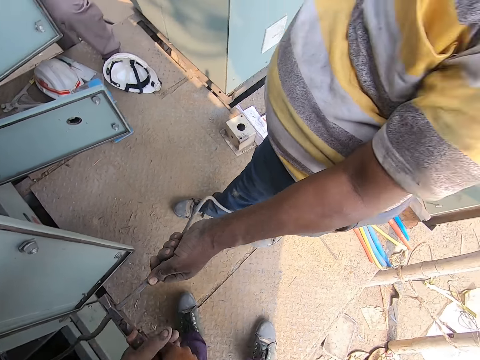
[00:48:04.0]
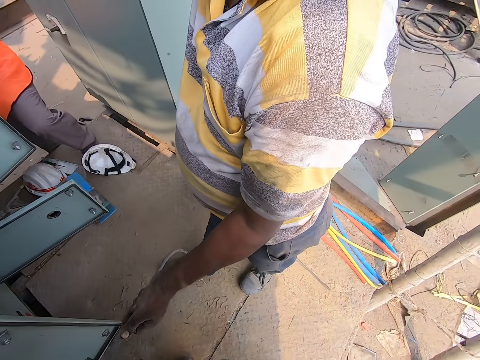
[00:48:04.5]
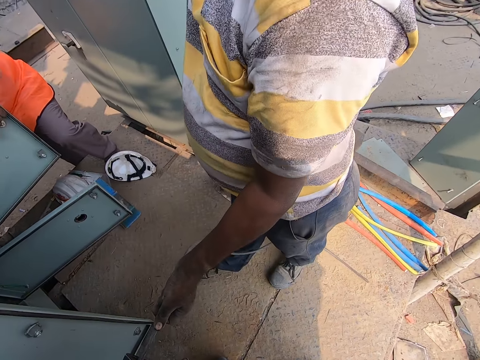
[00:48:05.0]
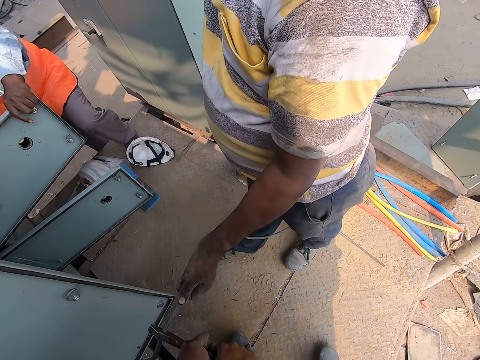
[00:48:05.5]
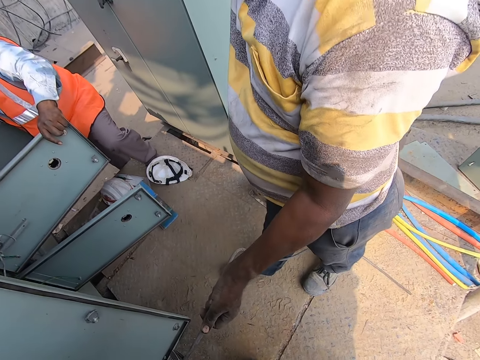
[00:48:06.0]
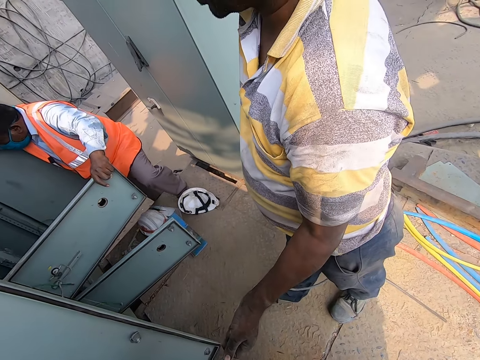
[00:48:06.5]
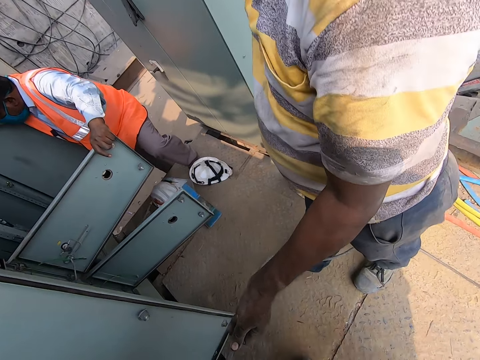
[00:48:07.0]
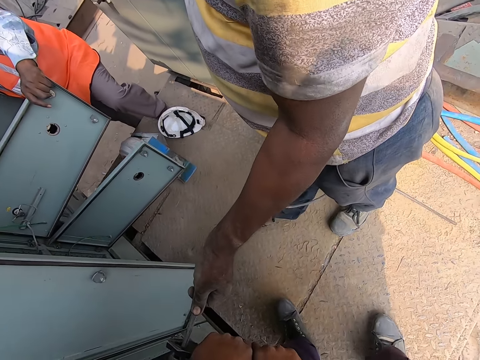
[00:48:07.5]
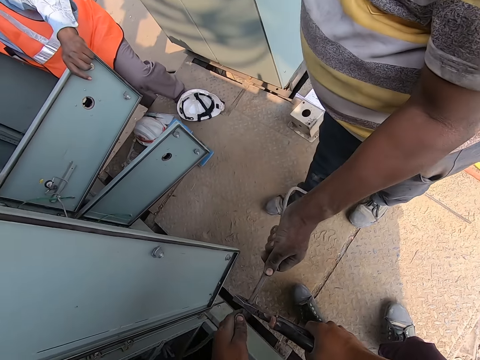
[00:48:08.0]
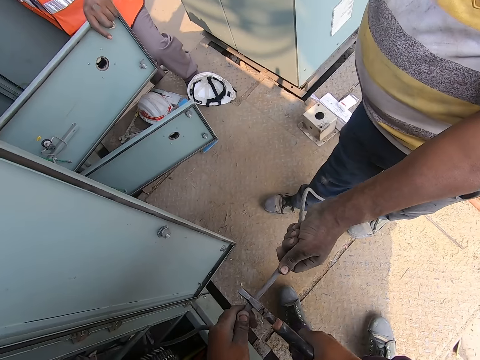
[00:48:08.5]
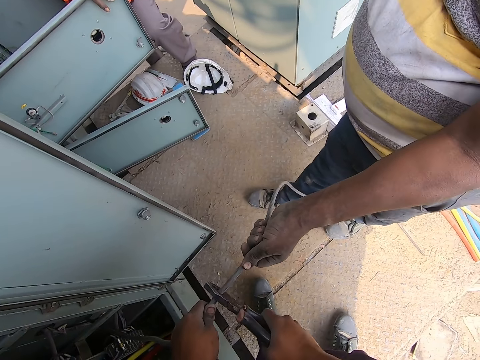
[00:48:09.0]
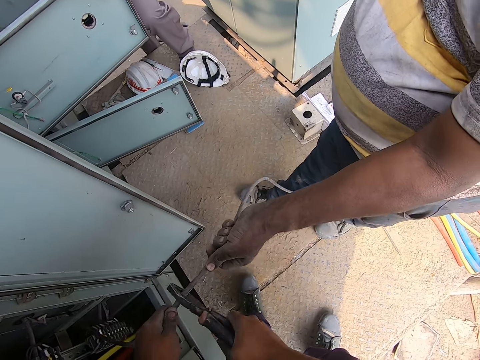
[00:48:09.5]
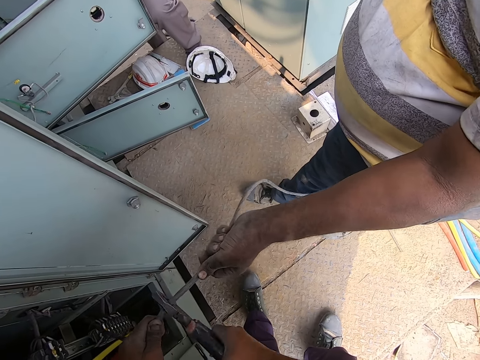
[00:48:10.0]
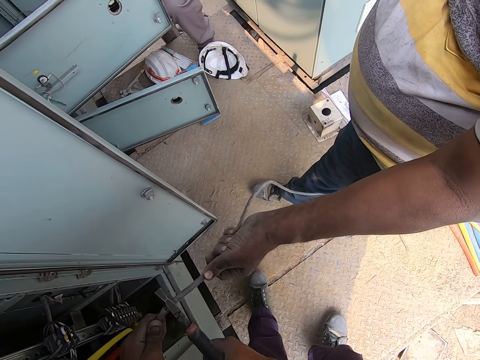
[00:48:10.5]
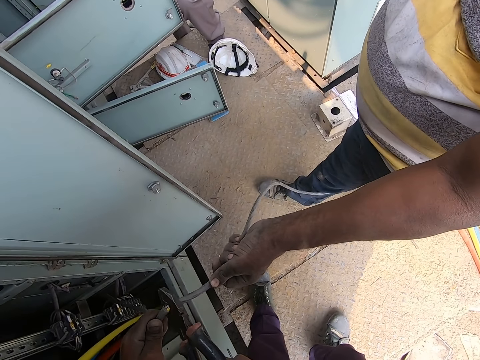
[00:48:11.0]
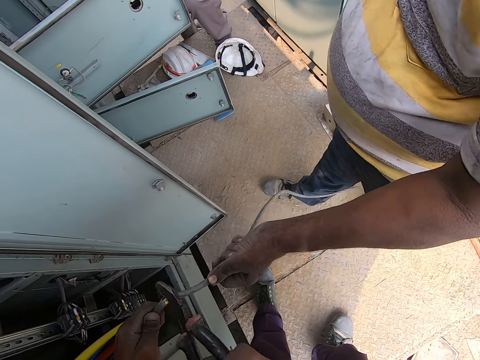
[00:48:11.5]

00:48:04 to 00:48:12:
A man holds the power box door with his left hand.

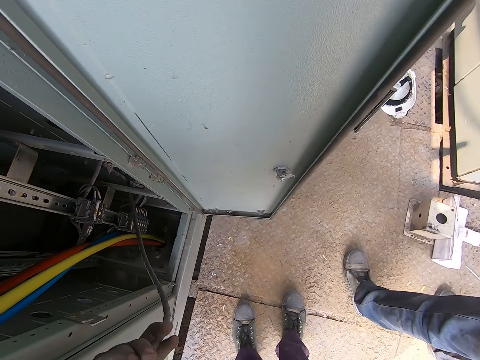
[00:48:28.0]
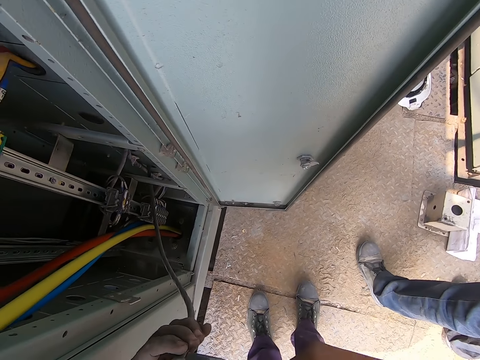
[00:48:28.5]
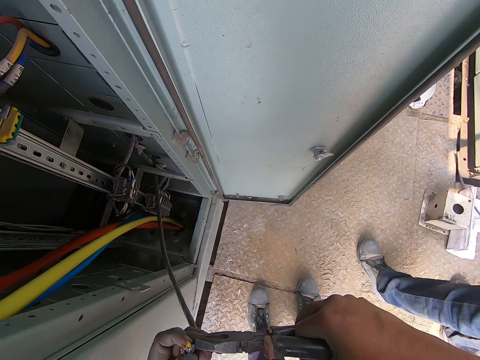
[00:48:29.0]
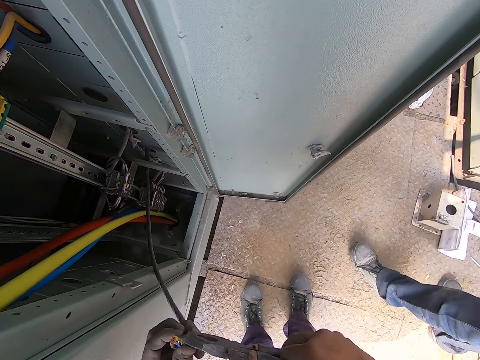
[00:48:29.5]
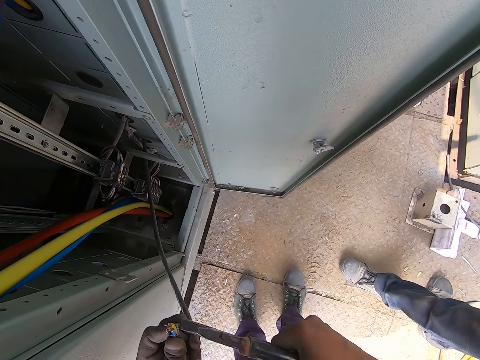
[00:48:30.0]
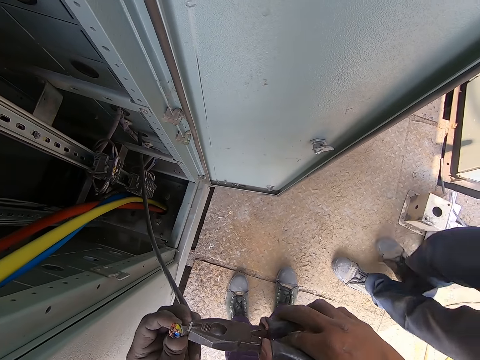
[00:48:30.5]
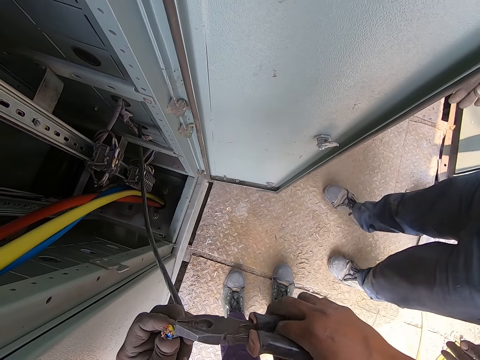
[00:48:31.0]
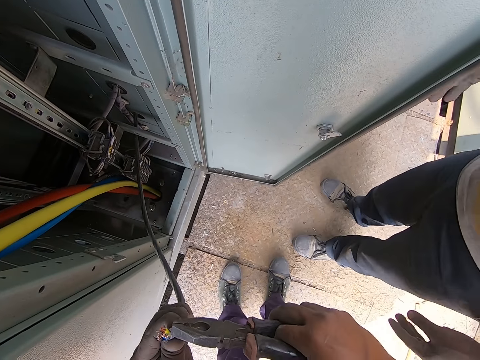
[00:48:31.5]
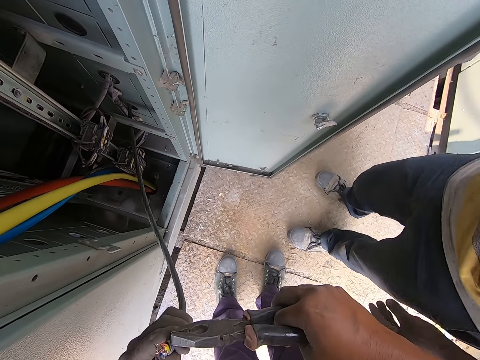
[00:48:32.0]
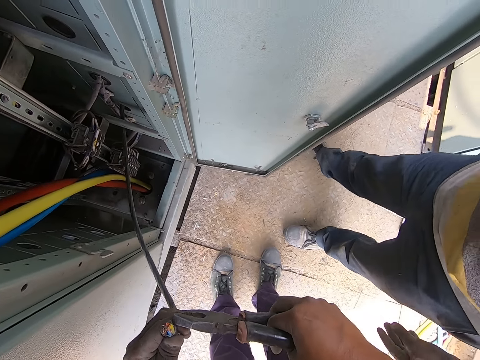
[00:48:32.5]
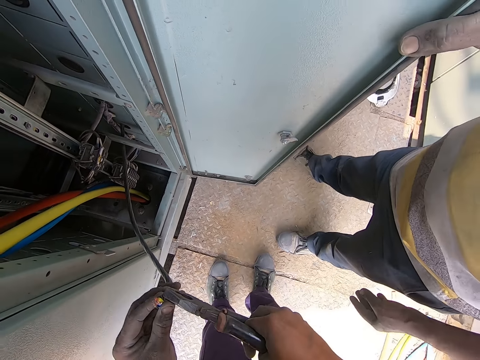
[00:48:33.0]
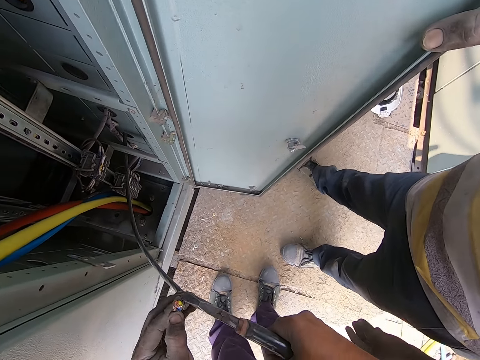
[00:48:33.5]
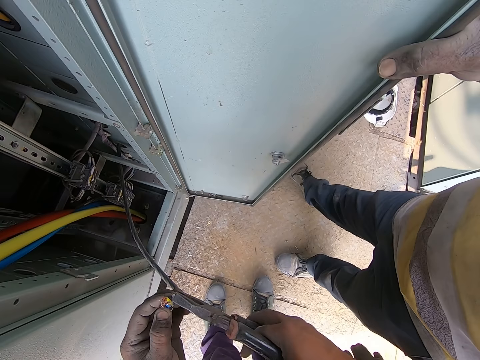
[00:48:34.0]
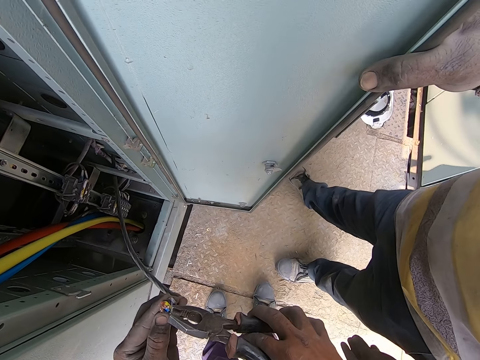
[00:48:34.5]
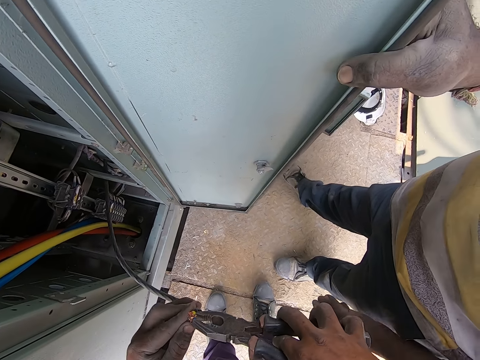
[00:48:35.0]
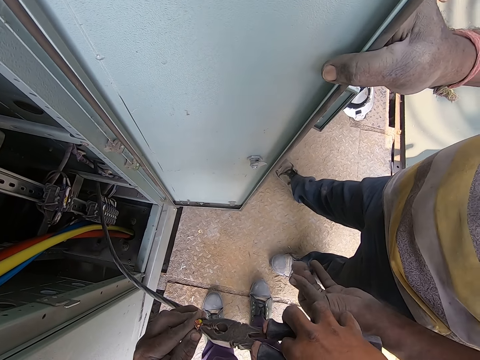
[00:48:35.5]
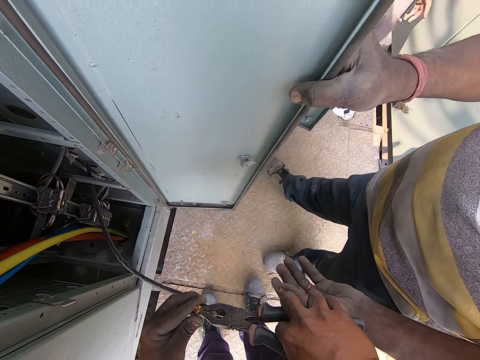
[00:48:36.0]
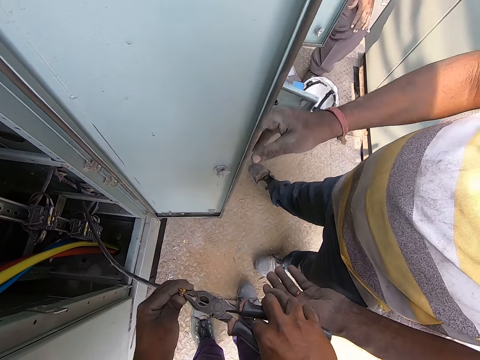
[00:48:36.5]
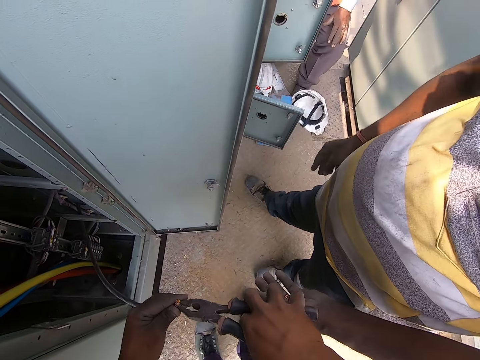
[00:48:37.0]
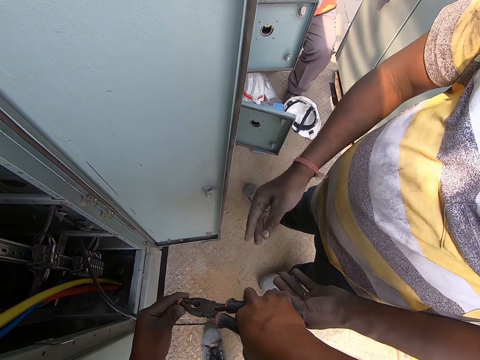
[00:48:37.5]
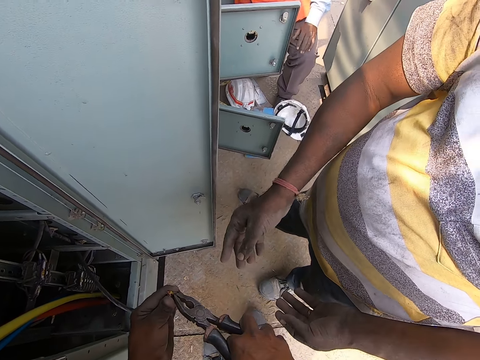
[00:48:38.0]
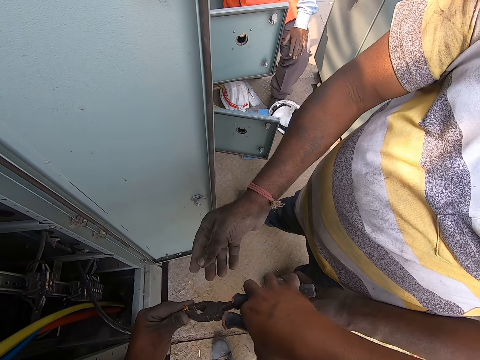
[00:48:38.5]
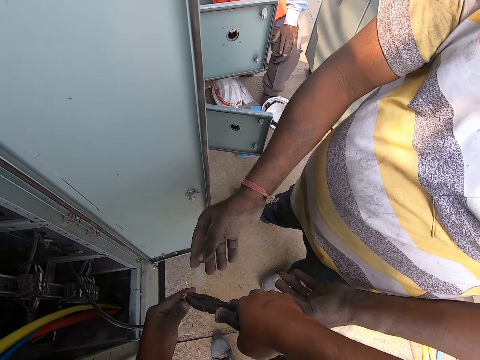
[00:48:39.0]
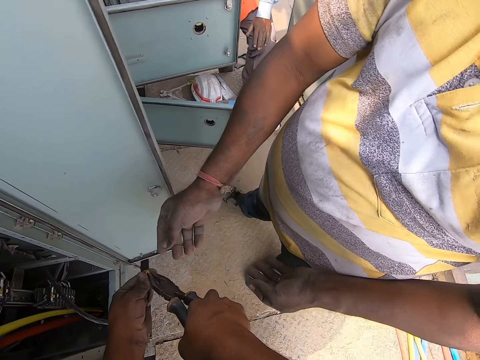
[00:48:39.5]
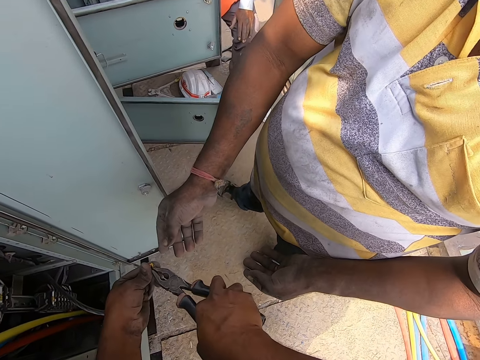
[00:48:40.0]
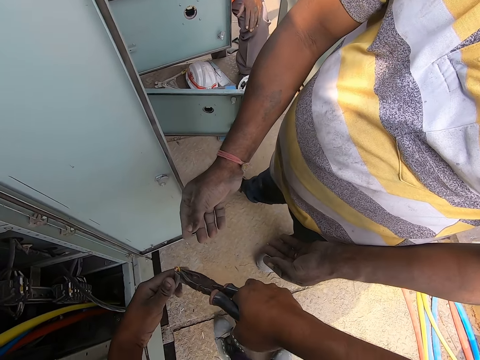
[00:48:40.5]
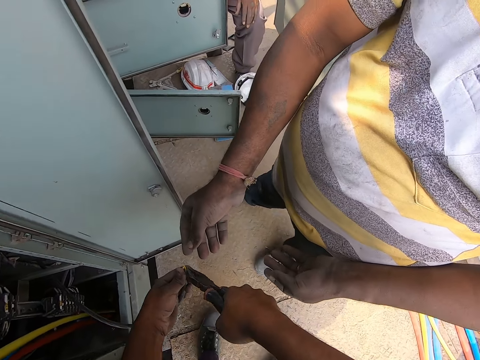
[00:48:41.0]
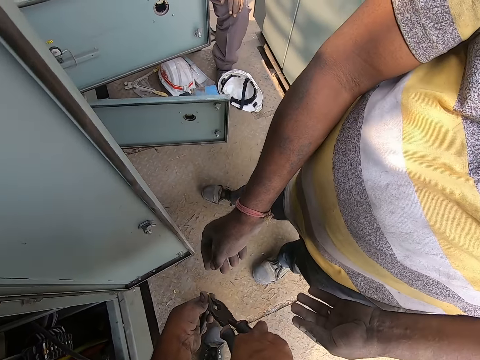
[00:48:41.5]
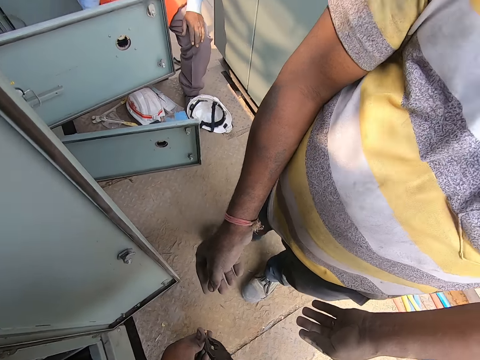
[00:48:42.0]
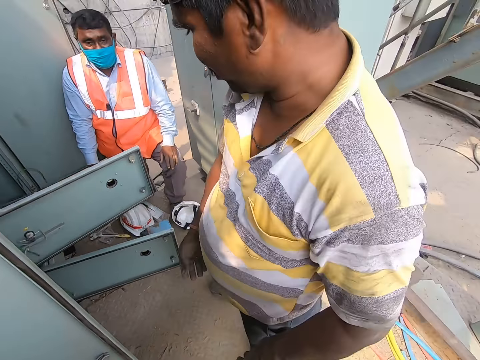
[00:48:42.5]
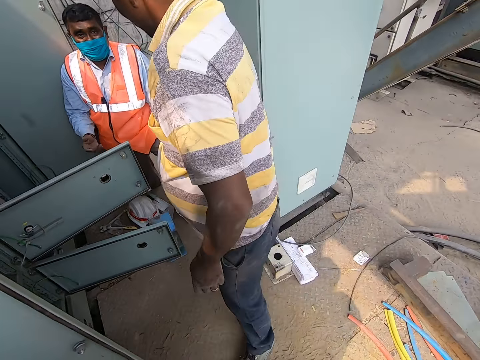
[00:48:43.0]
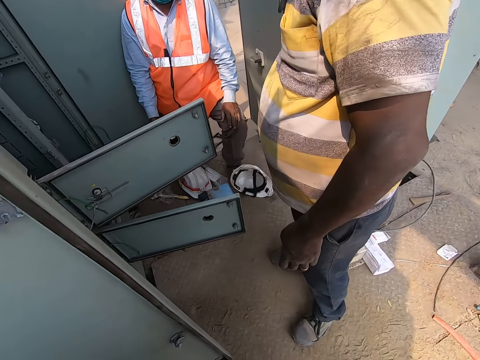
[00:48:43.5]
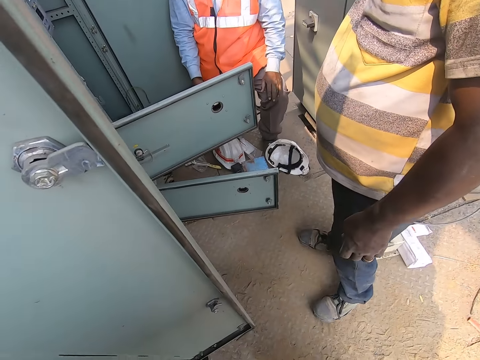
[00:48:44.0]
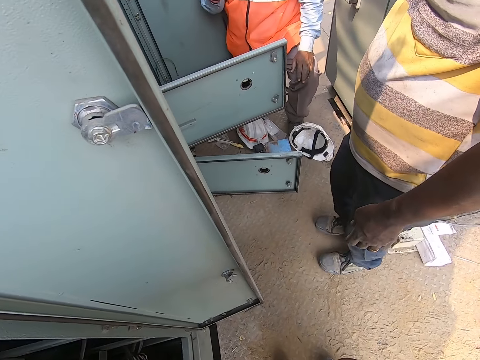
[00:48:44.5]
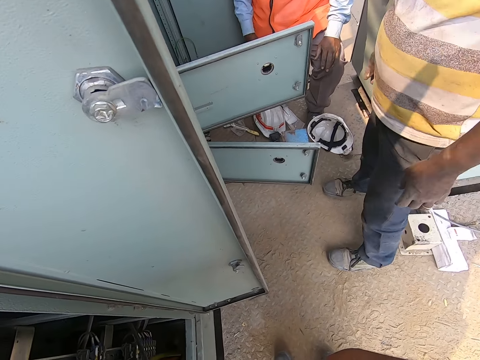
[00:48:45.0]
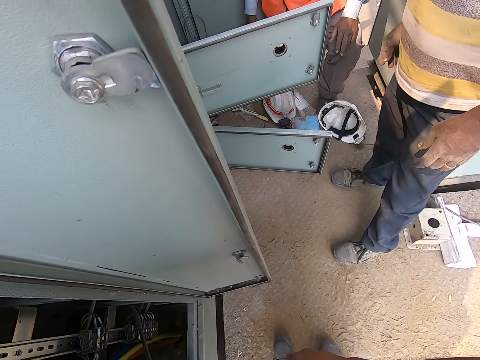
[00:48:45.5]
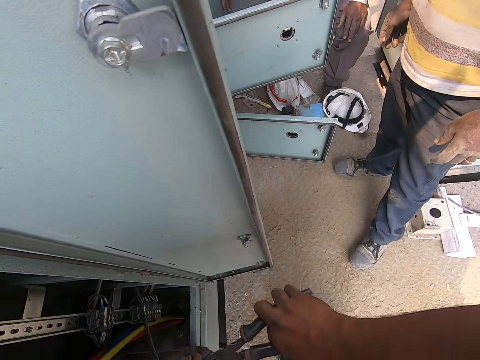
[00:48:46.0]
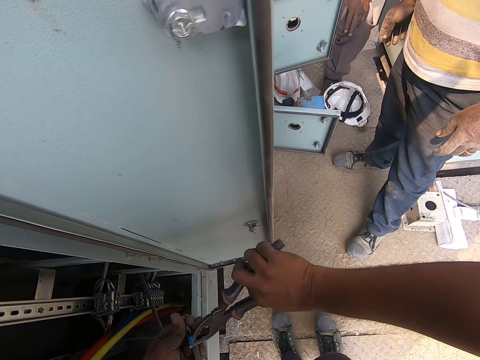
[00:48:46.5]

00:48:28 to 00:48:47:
The camera wearer cuts the cable with the pair of pliers in his right hand. A man holds the power box door with his right hand. Another man interacts with the camera wearer.
